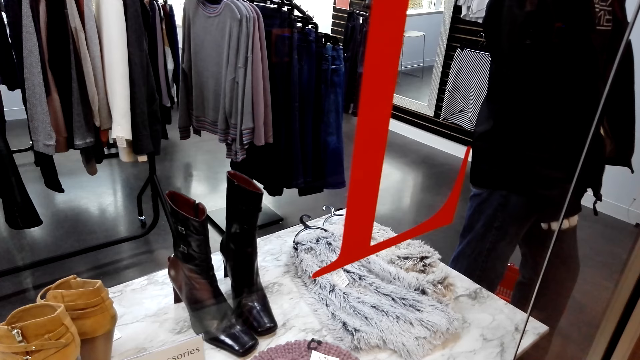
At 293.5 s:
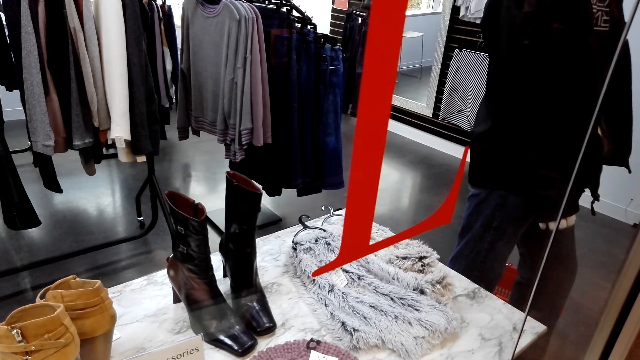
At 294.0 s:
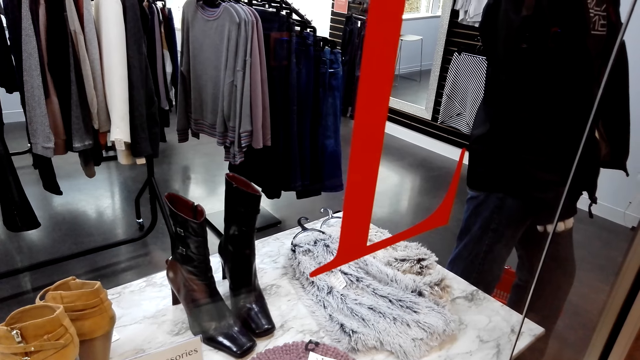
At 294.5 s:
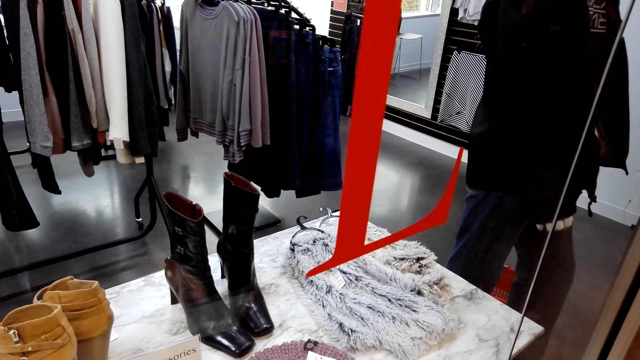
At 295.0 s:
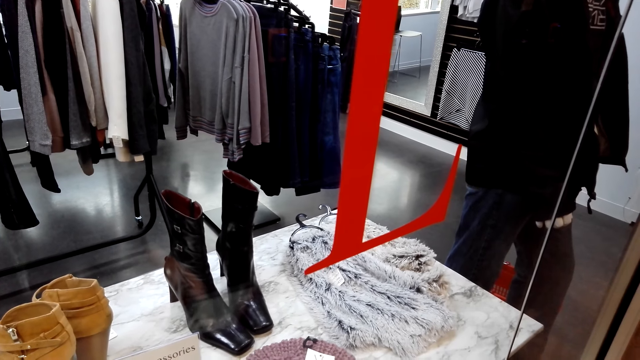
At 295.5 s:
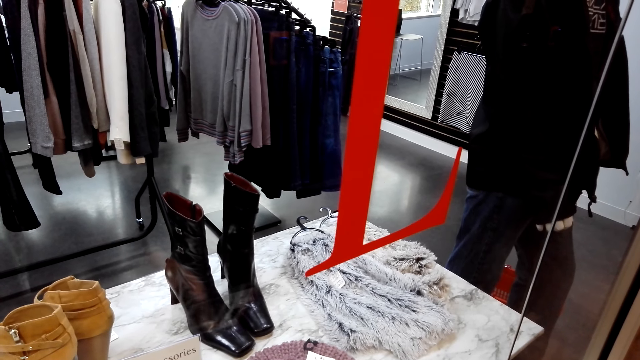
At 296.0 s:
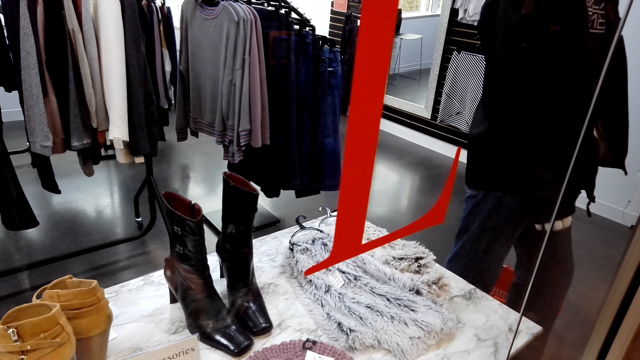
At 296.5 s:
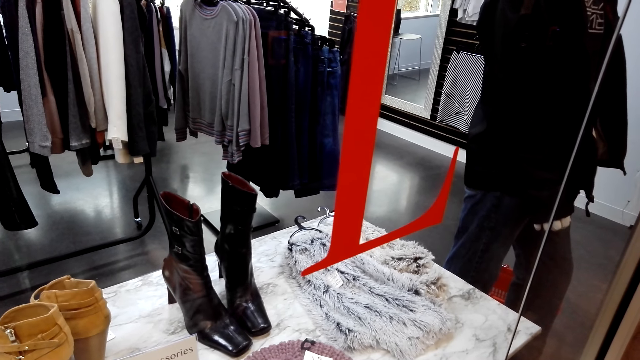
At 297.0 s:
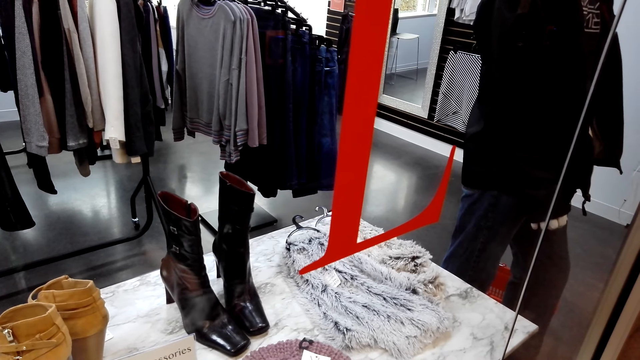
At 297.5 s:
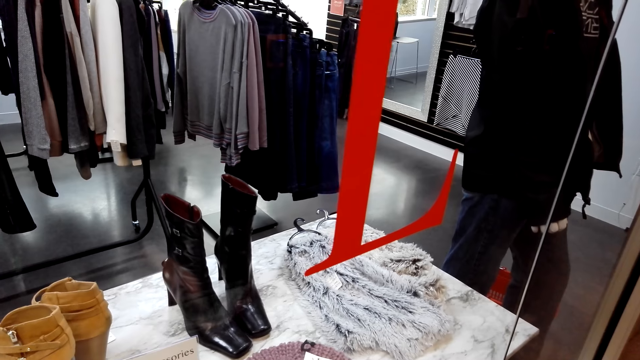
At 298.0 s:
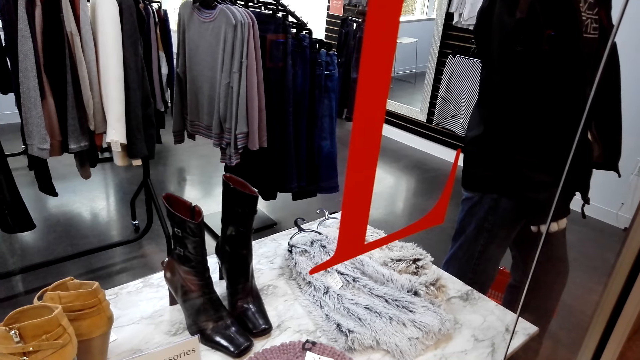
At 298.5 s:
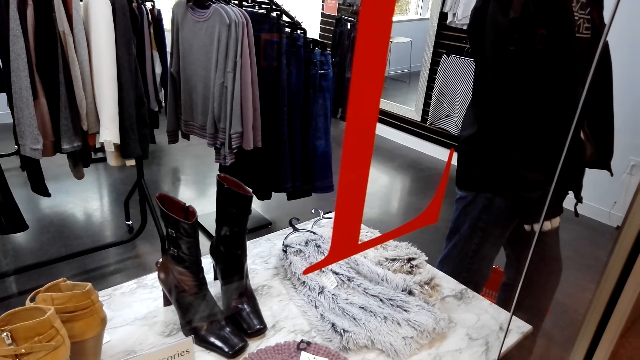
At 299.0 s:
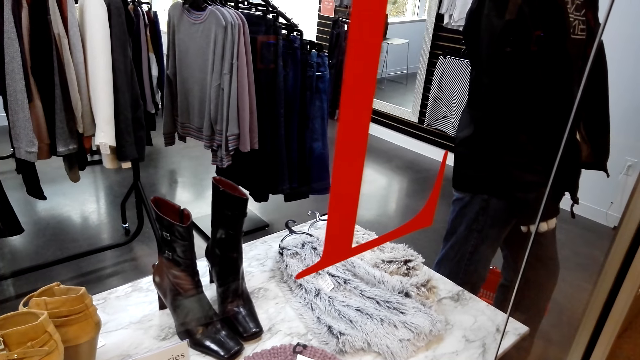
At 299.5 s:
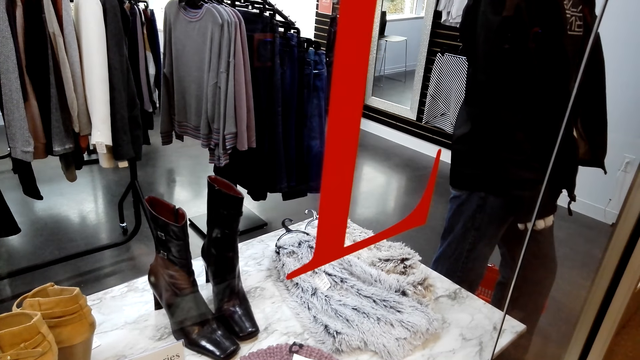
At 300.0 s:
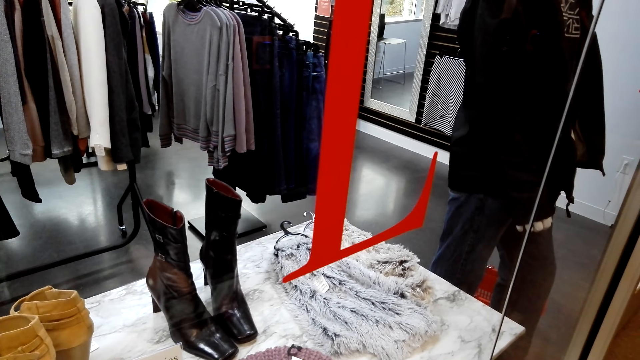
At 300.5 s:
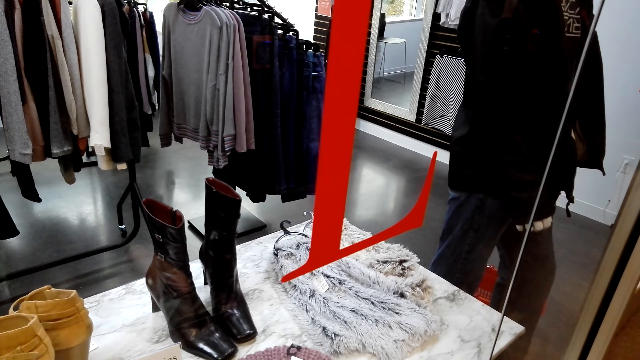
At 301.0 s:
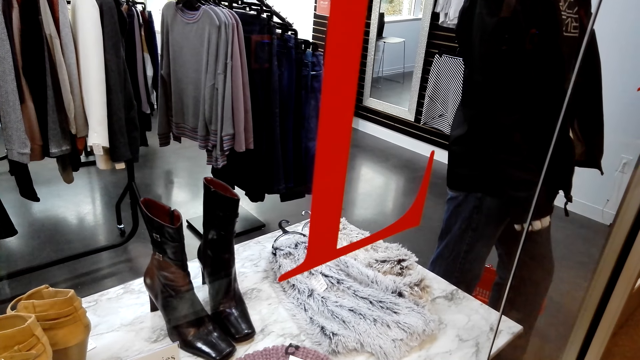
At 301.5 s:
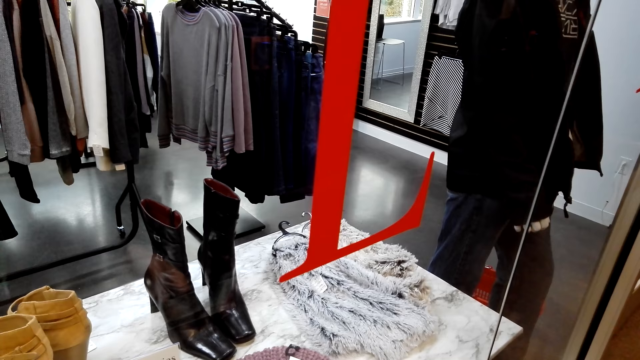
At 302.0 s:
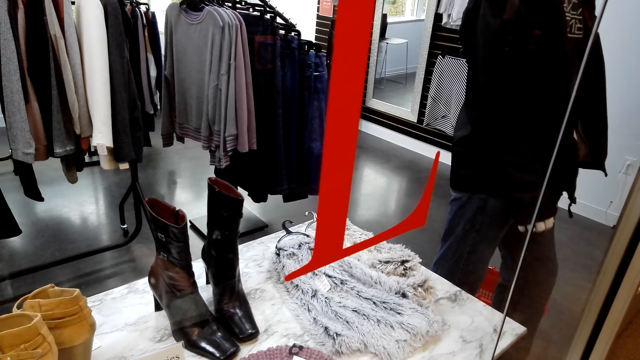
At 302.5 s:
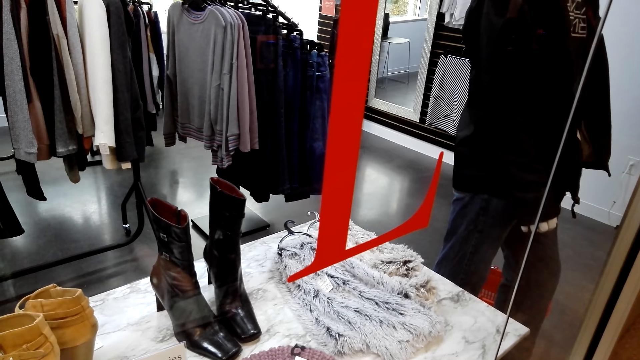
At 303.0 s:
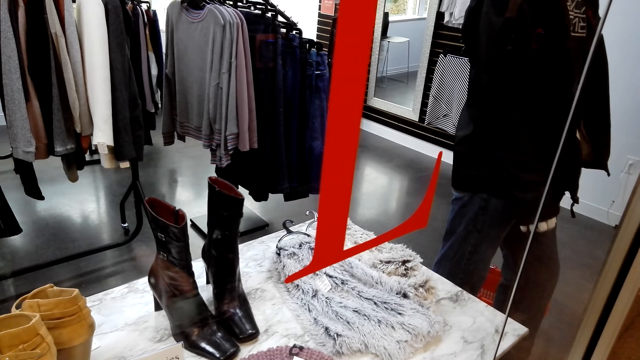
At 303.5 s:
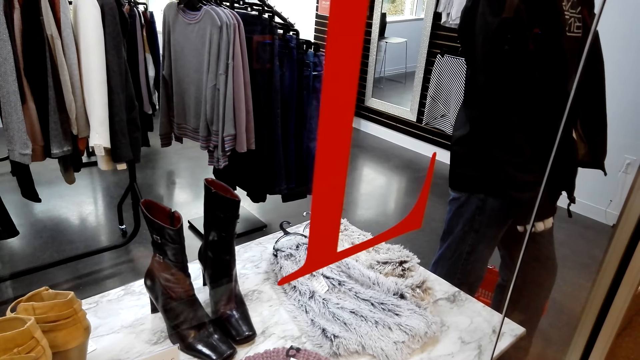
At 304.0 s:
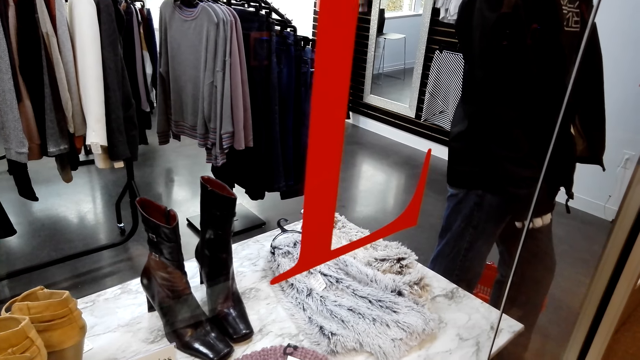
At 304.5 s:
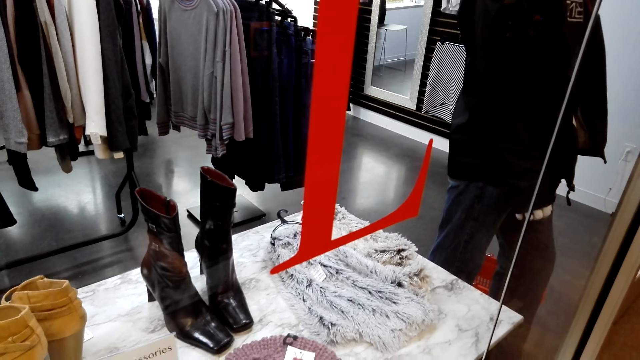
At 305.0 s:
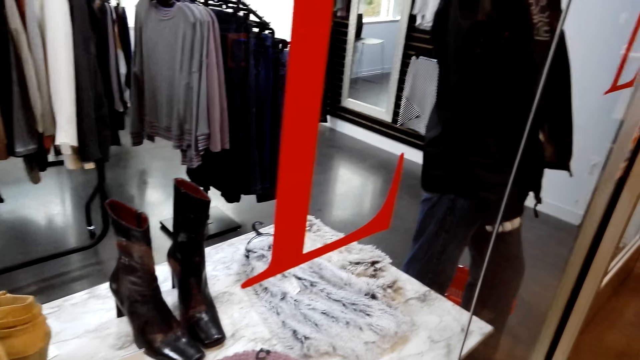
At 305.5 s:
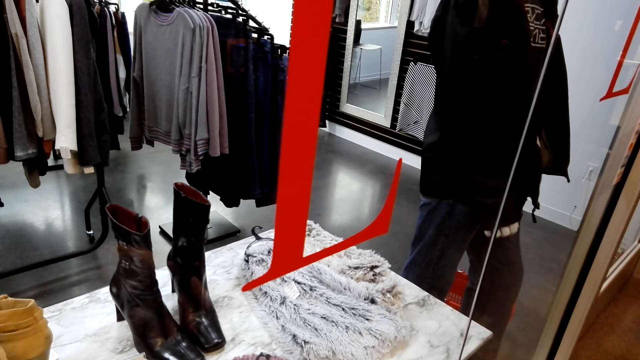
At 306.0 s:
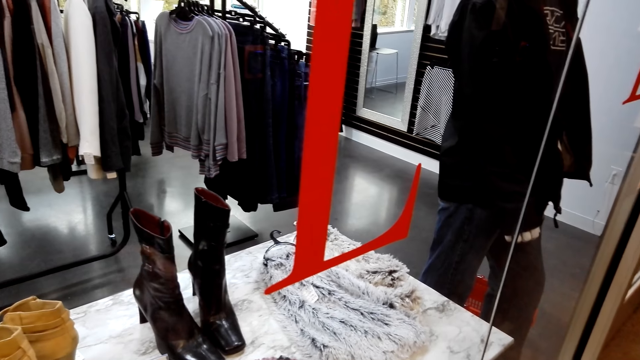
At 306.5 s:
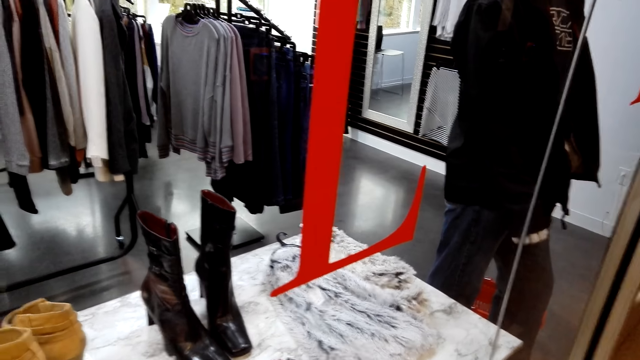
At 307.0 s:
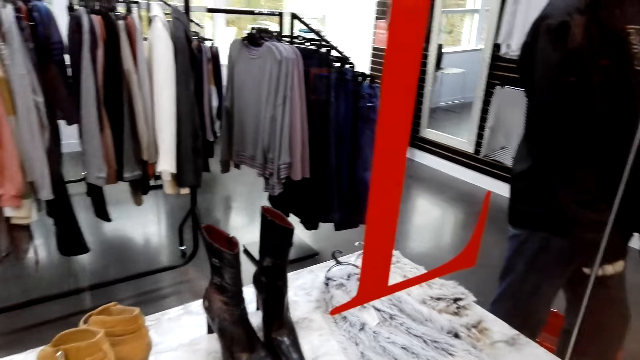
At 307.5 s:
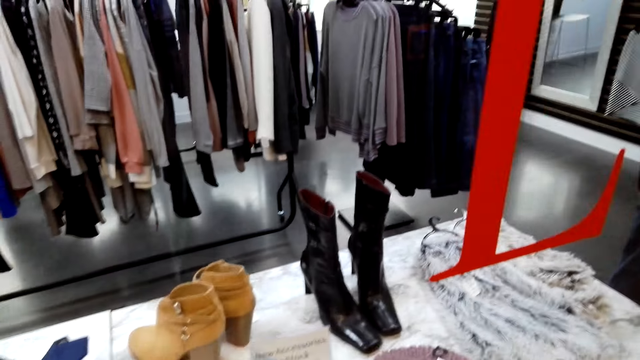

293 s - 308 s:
The camera wearer scrolls through a phone. They scroll through the phone repeatedly.

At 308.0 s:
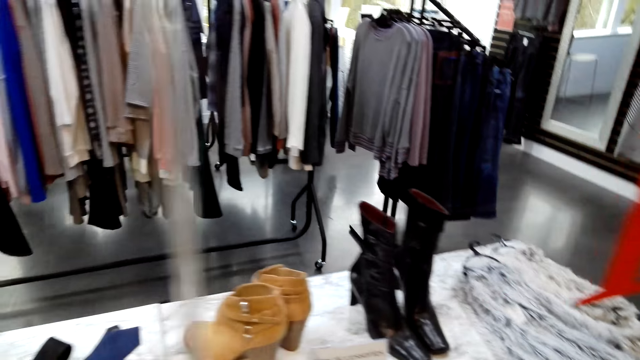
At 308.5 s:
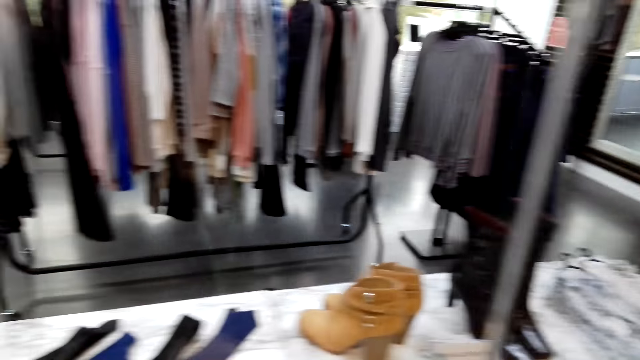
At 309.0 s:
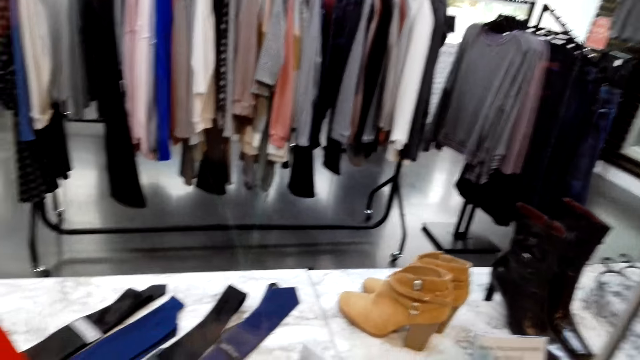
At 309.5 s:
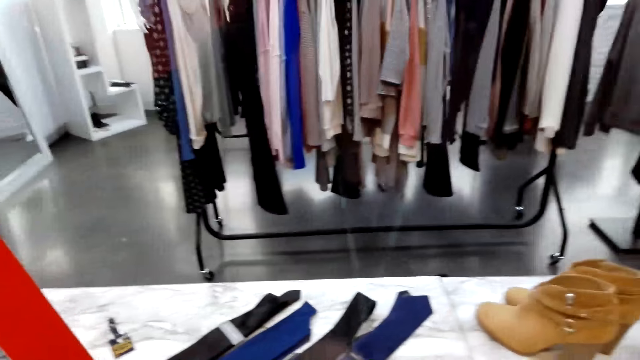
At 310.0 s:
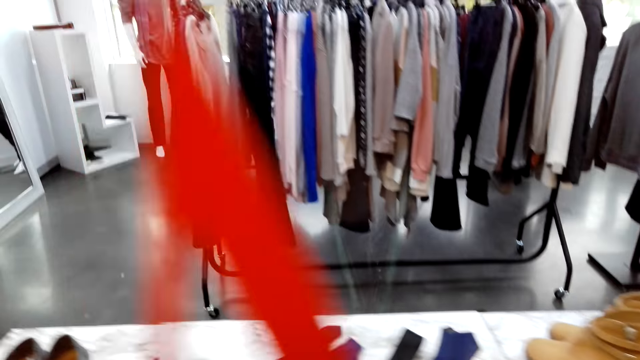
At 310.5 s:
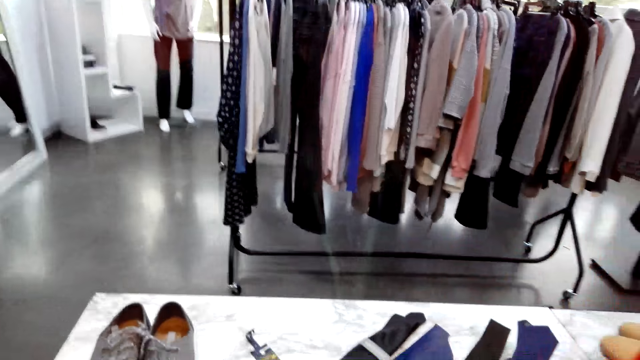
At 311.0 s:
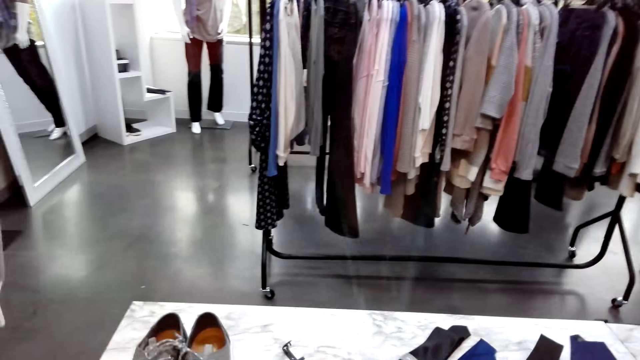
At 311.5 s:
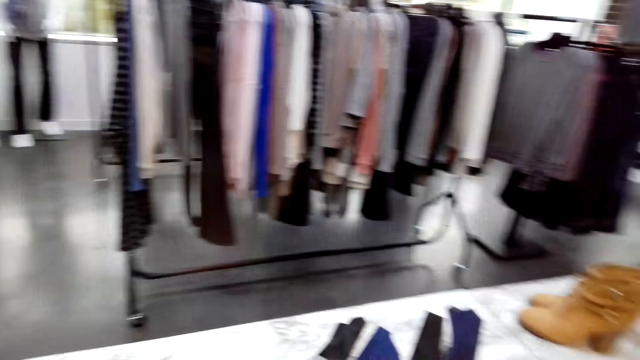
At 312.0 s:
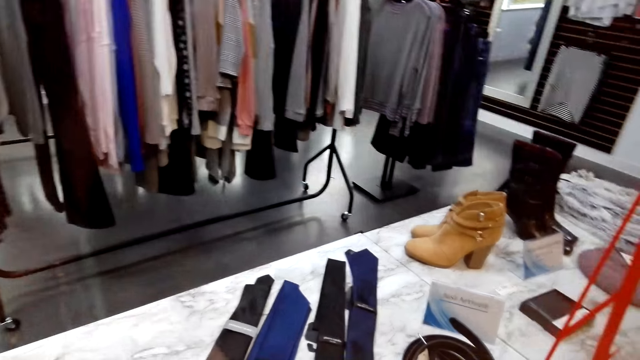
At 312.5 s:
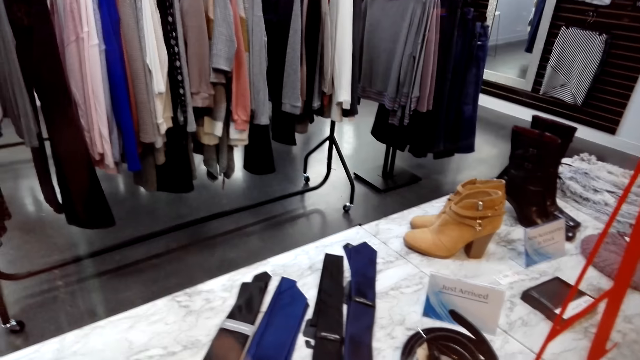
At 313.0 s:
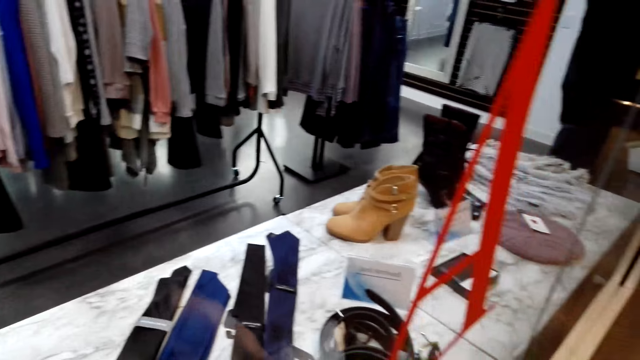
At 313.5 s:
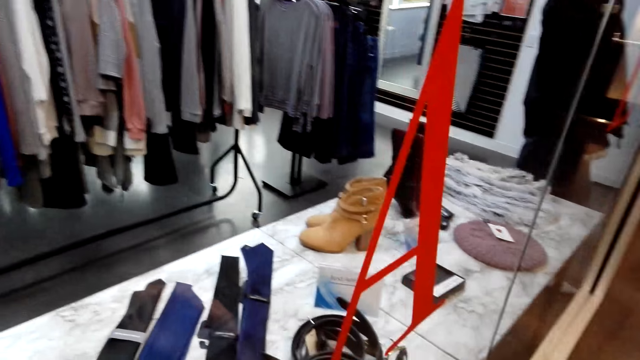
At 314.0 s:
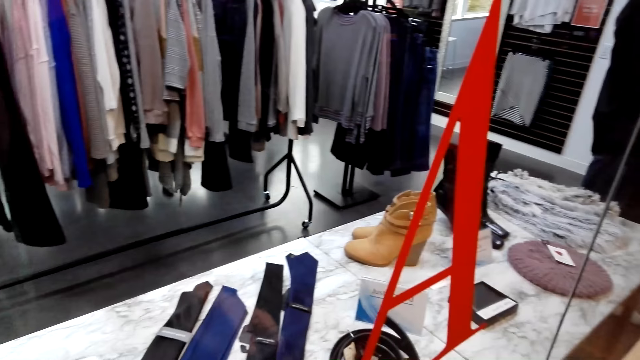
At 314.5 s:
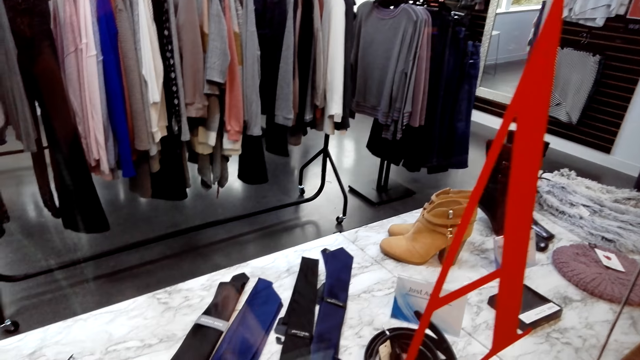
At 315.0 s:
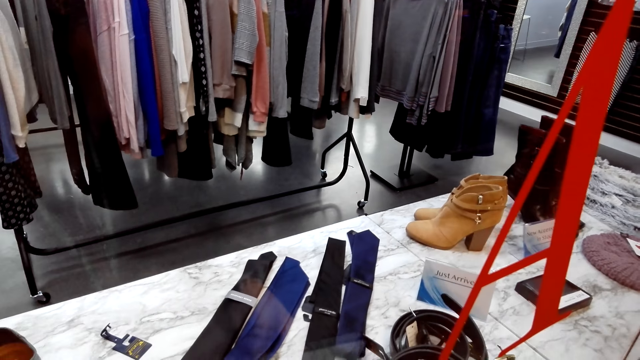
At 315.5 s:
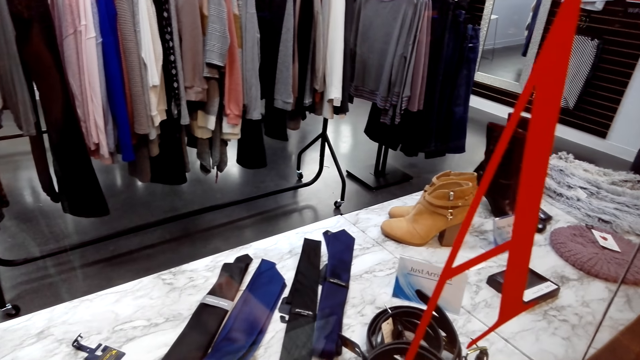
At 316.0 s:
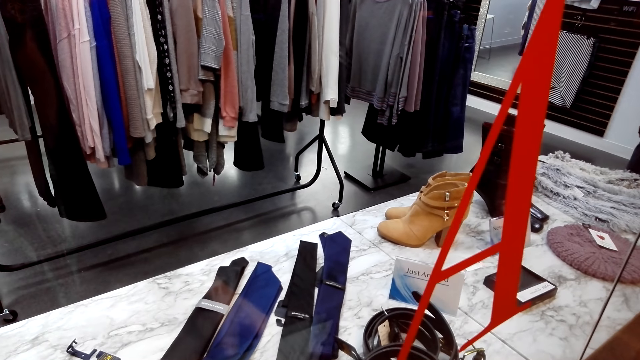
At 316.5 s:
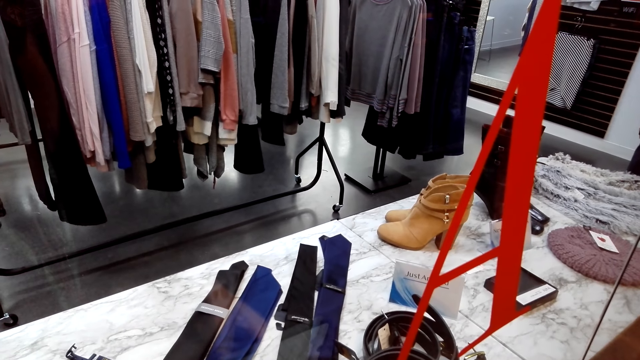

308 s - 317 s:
The camera wearer moves around the store. They look around.
